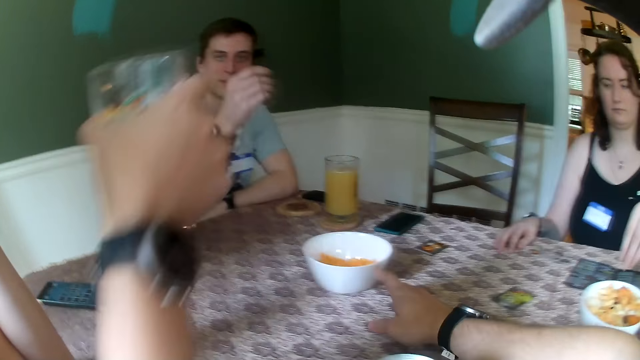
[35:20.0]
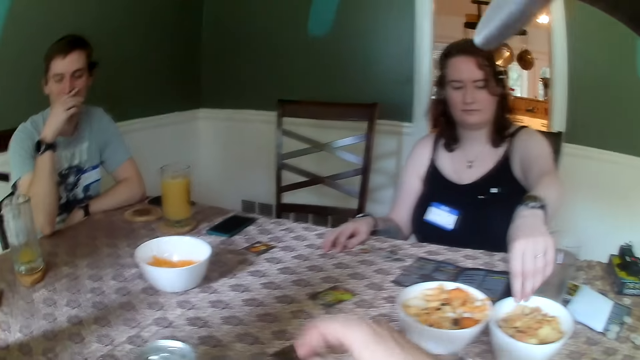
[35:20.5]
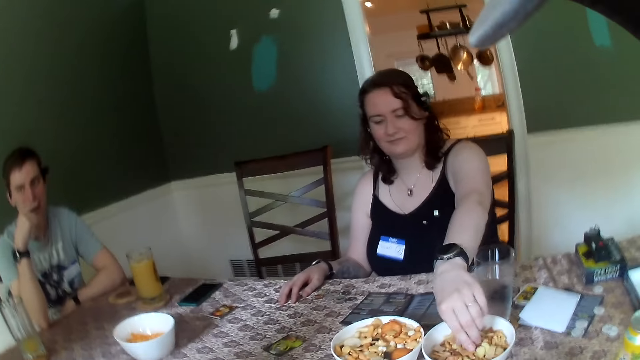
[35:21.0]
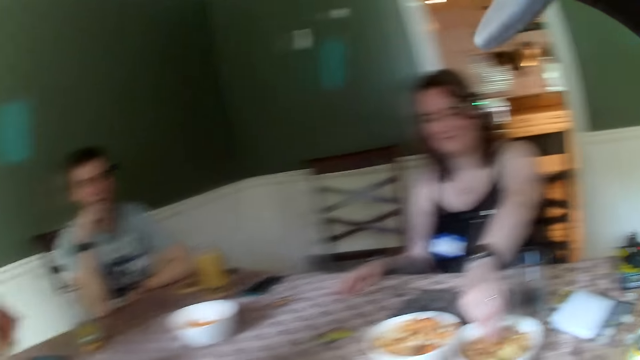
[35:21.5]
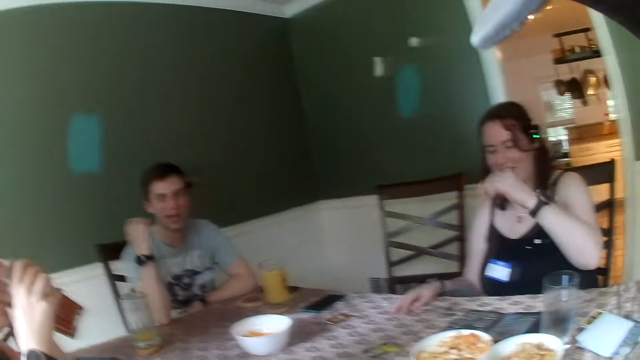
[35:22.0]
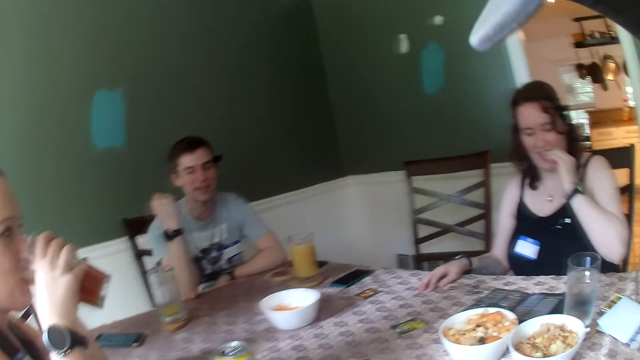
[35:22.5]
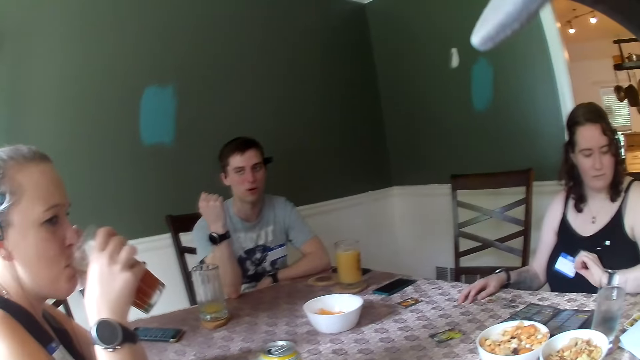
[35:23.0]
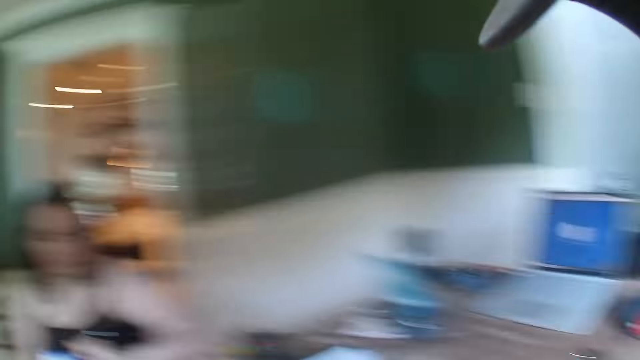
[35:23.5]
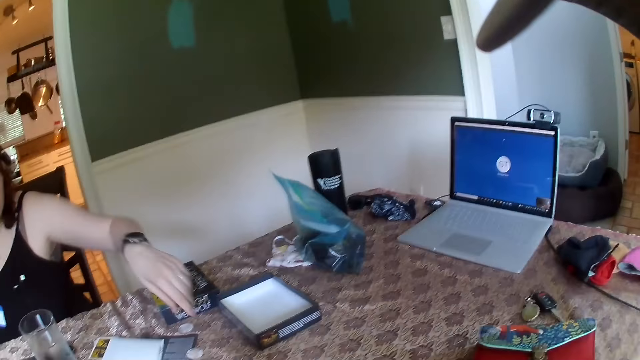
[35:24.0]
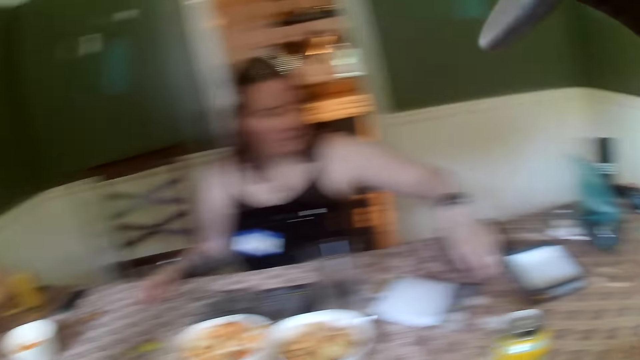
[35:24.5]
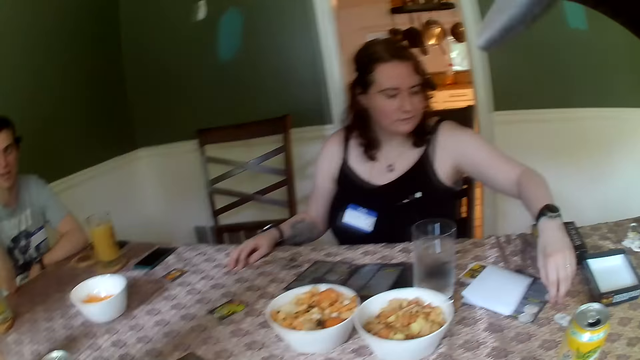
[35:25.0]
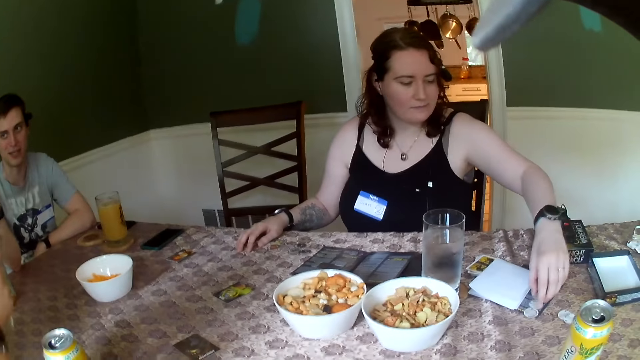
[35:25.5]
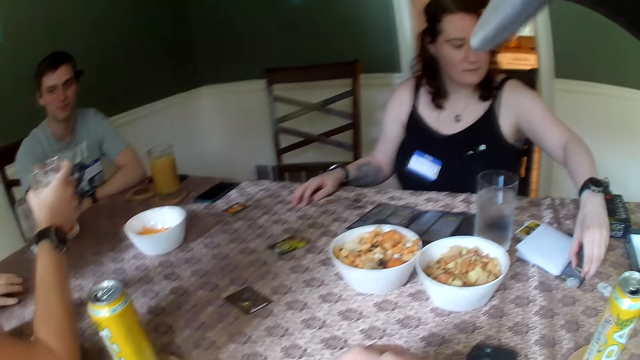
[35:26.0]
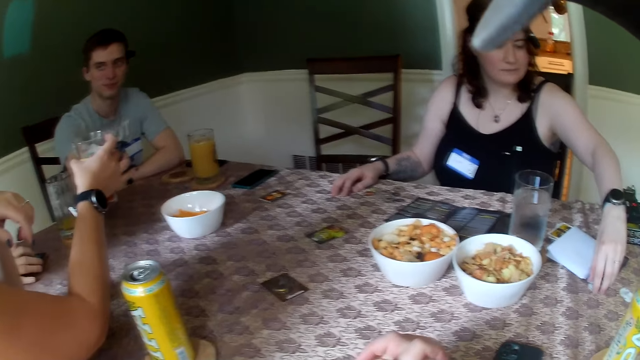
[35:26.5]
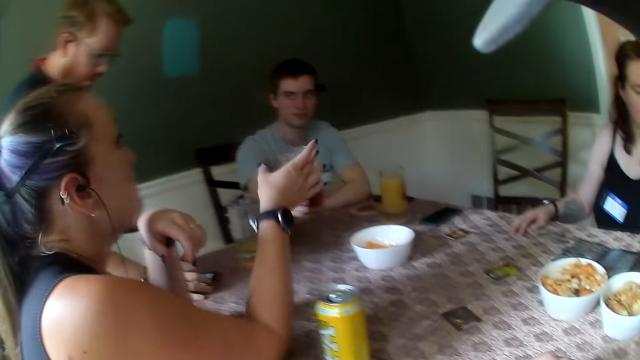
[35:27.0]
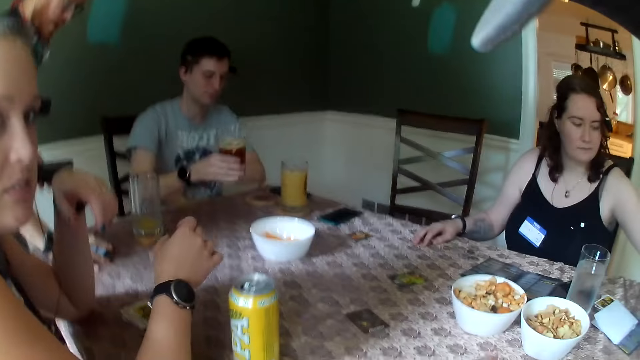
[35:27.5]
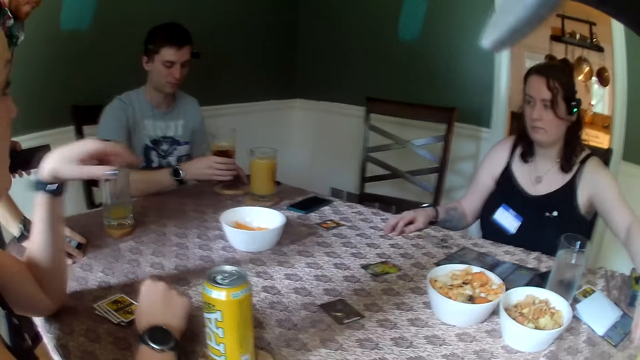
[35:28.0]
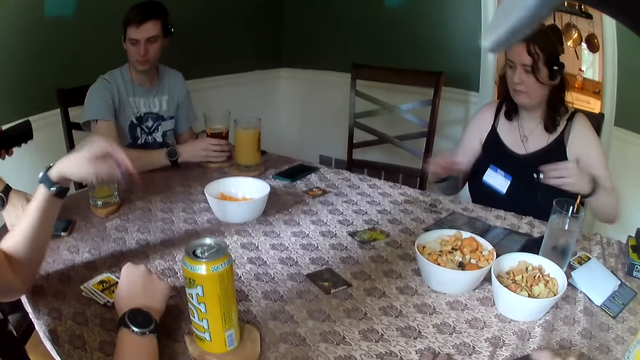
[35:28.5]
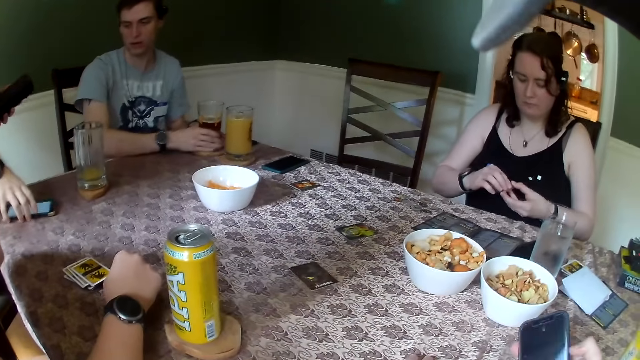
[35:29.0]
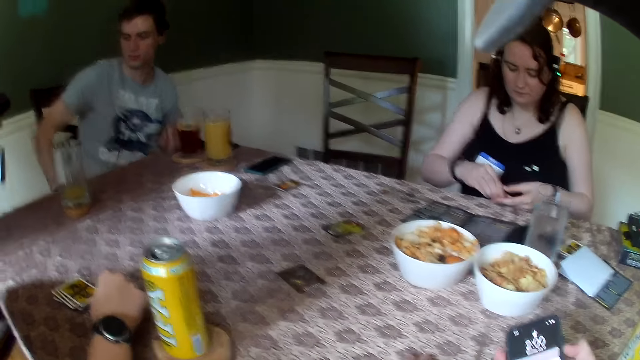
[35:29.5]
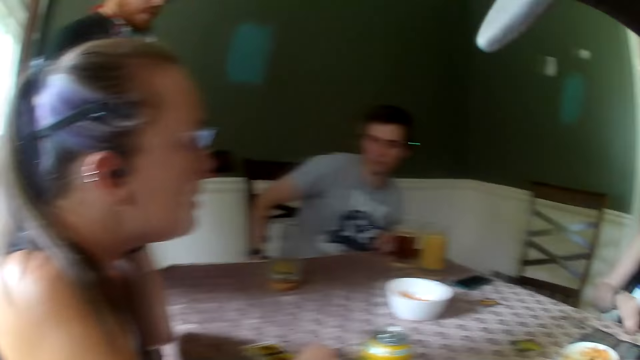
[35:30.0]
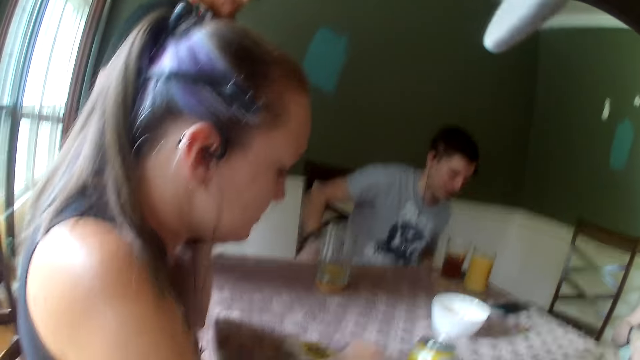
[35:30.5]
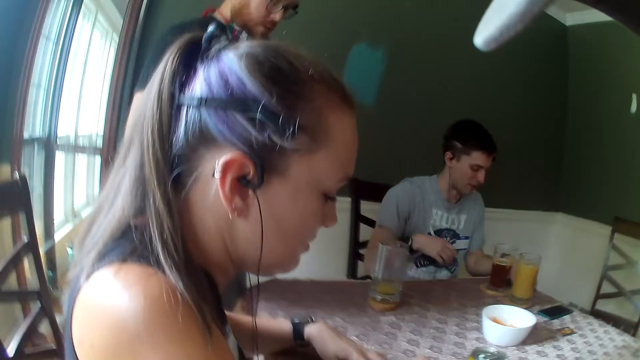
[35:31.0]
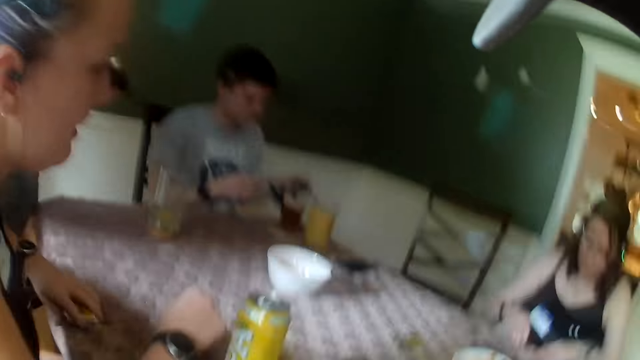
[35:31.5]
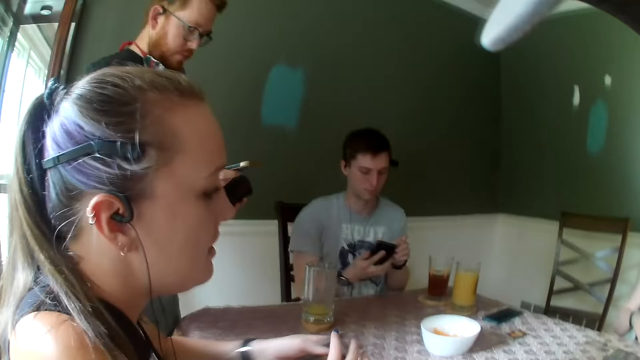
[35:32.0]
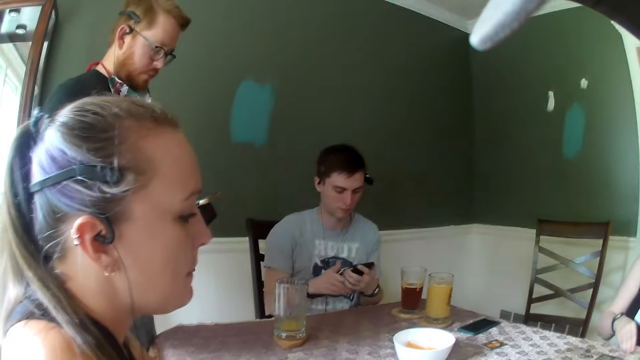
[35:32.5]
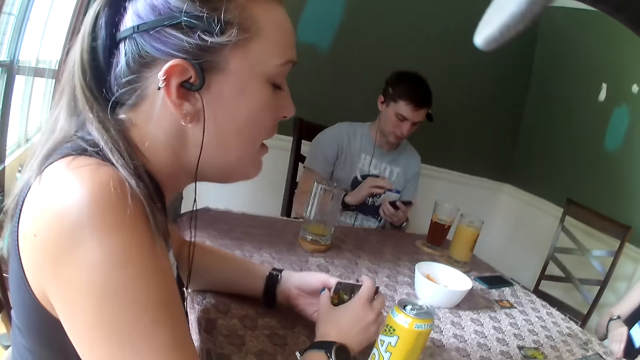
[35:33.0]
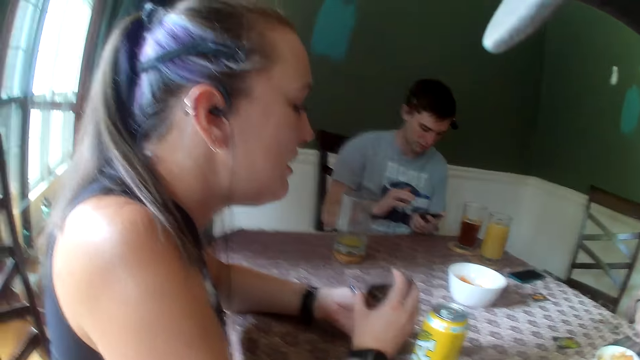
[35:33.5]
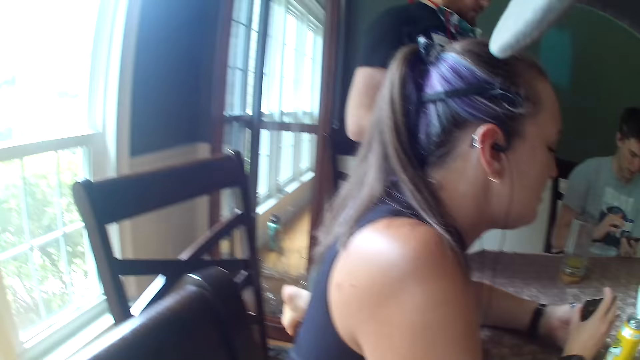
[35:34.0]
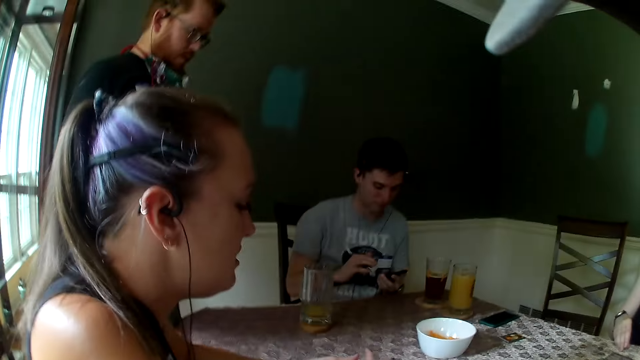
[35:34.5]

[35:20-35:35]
A lady raises a glass. The camera wearer lifts a bowl or white plate of snacks. He places the white plate of snacks very close to a man's side of the table. A woman picks snacks from the white plate on the table with her left hand. The woman eats the snacks in her left hand. The lady drinks from the glass. The camera wearer looks around the table. The woman picks up coins from the table with her left hand. The lady hands the glass to the man. Another man stands by the table. The woman holds the coins with both hands. A man picks up a phone from the table with his right hand. The camera wearer looks at his phone. He interacts with the lady. He looks at the lady. The first man holds a phone with both hands.

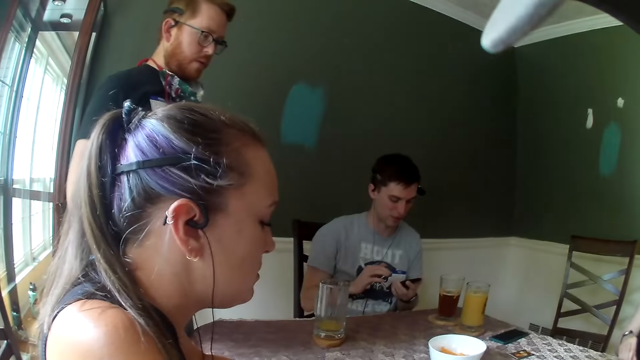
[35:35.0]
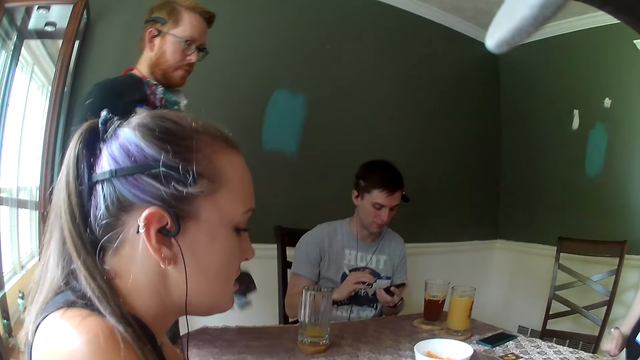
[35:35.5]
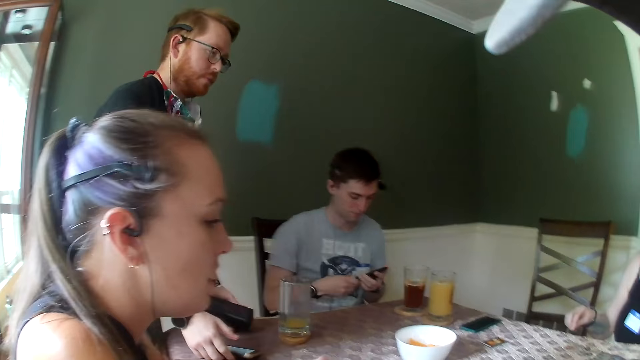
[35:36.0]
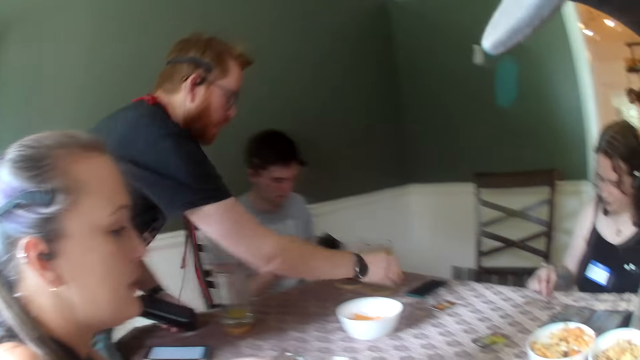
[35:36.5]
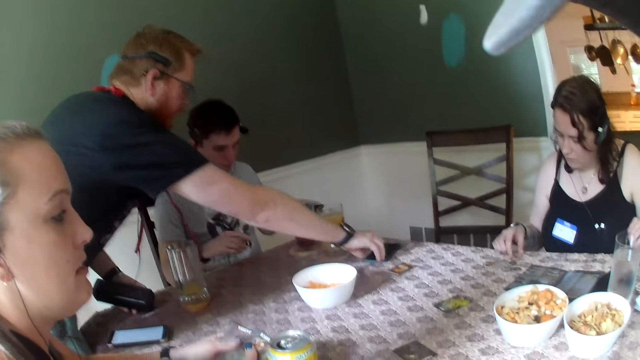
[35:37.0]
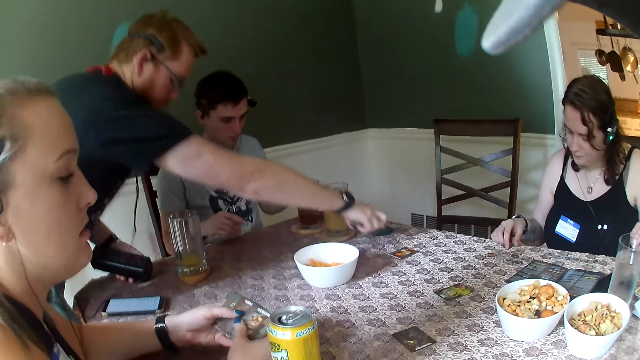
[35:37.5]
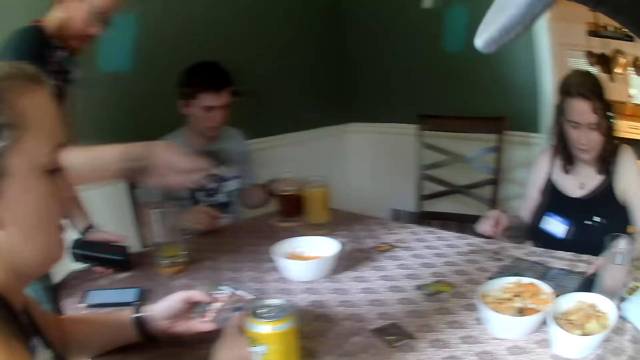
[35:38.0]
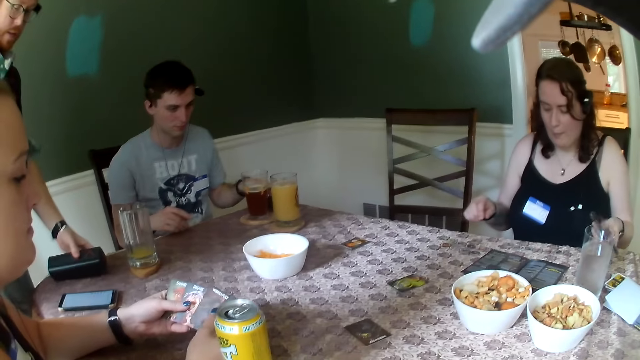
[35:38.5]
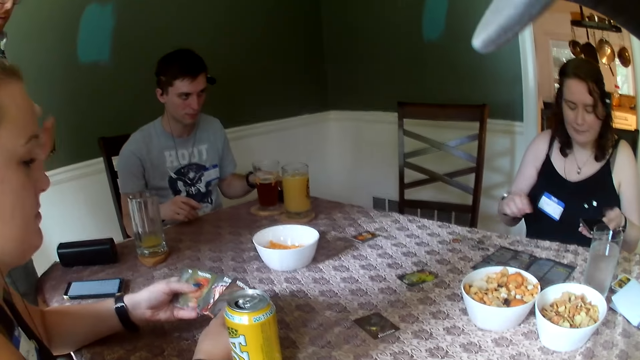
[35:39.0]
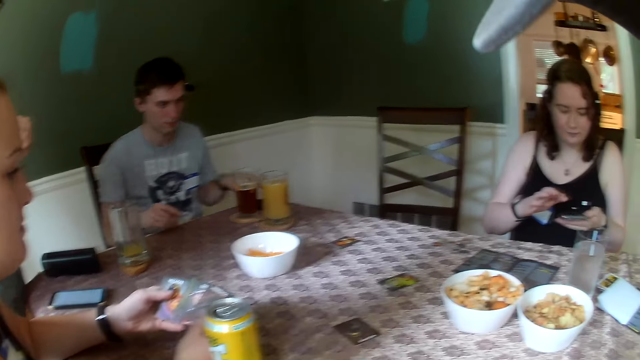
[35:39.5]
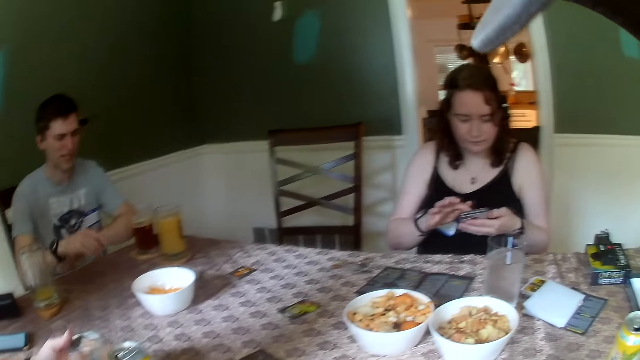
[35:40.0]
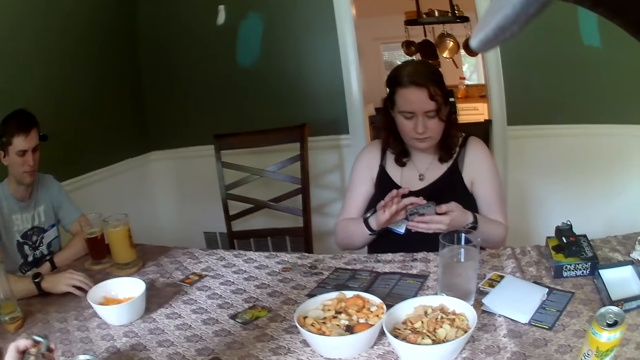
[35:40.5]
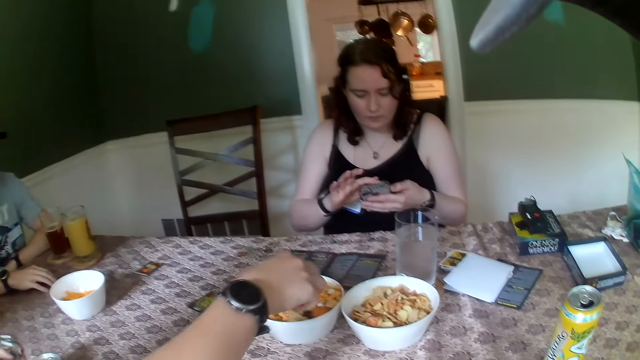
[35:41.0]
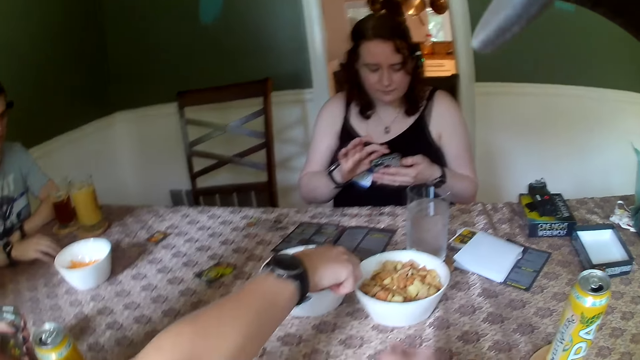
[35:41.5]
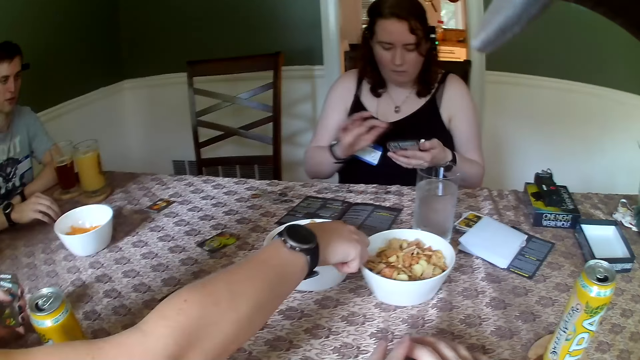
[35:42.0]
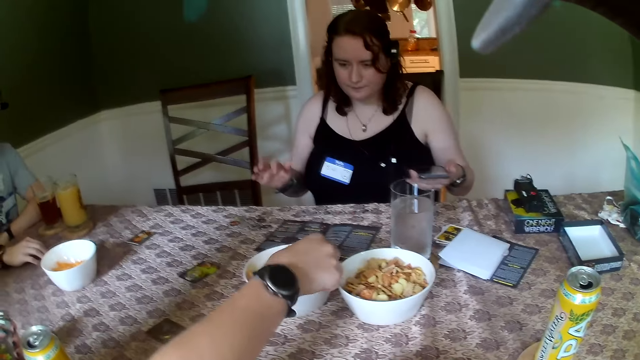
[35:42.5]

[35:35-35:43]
A man picks up a phone from a woman's side of the table with his right hand. Another man places the phone on the table with his left hand. Another woman shuffles cards with both hands. A third woman picks up a phone from the table with her left hand. The first man places a glass case in his left hand on the table. The third woman presses the phone in her left hand with her right hand. The second woman picks snacks from a bowl. The third woman scrolls the phone. The second man speaks to the third woman.
